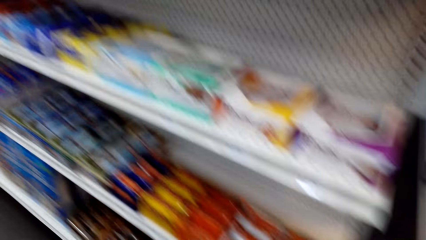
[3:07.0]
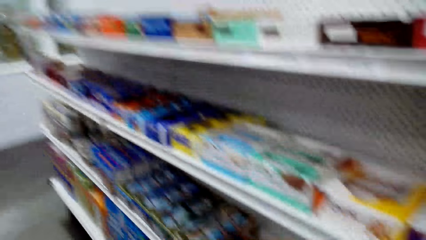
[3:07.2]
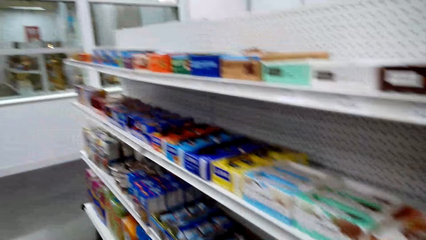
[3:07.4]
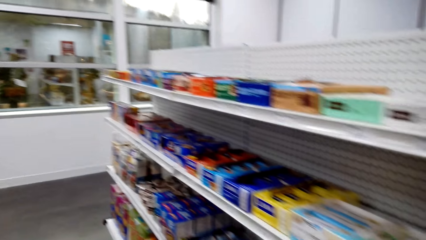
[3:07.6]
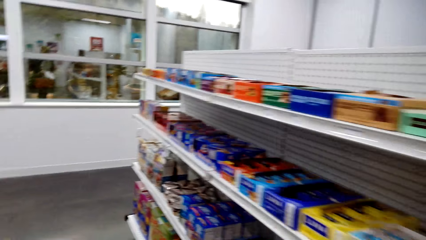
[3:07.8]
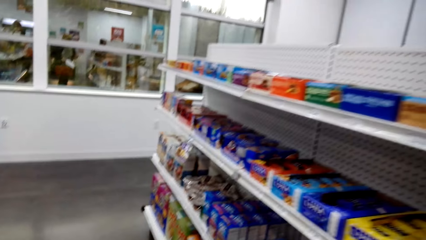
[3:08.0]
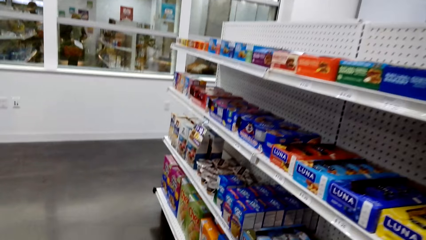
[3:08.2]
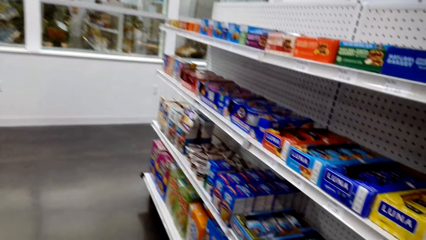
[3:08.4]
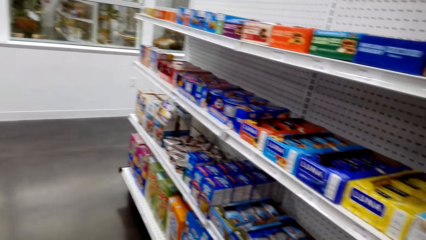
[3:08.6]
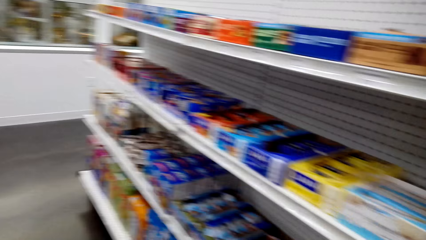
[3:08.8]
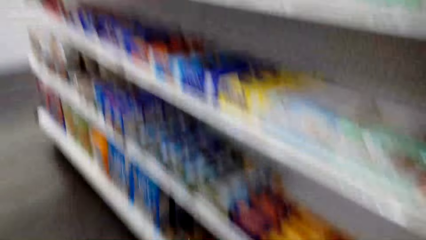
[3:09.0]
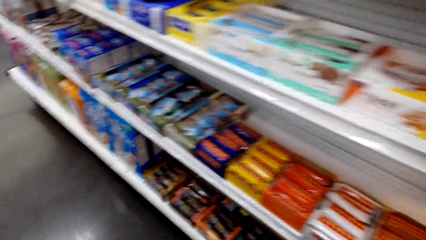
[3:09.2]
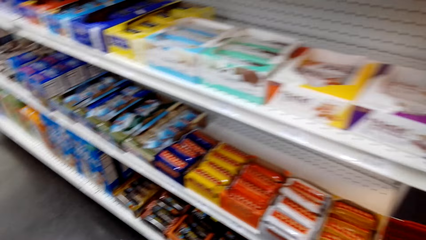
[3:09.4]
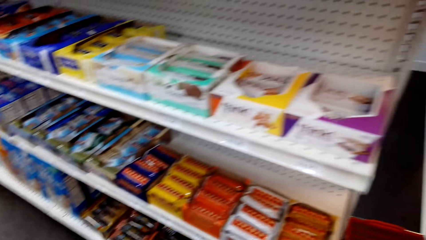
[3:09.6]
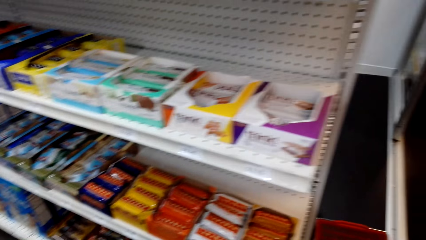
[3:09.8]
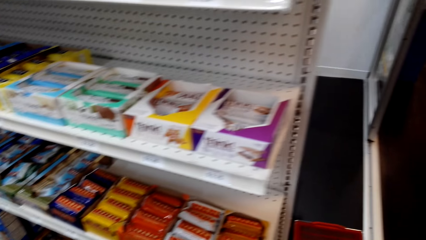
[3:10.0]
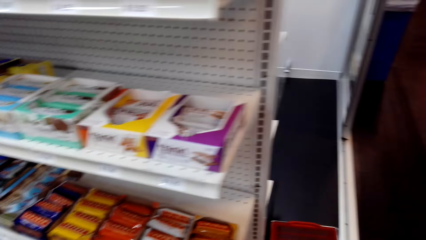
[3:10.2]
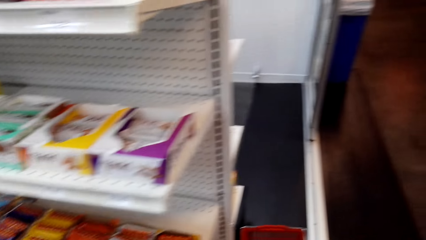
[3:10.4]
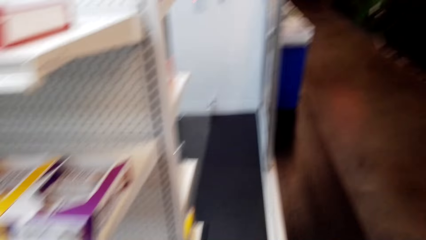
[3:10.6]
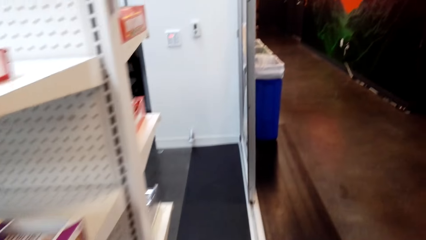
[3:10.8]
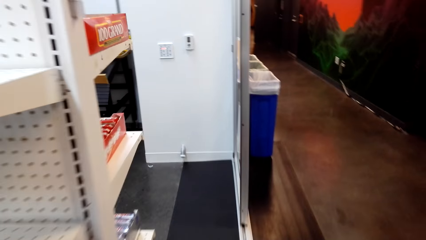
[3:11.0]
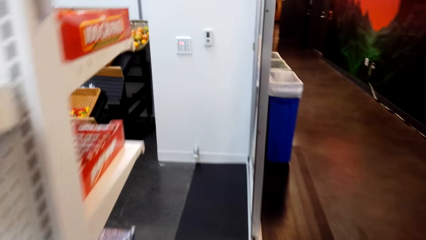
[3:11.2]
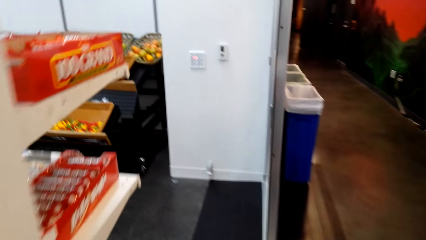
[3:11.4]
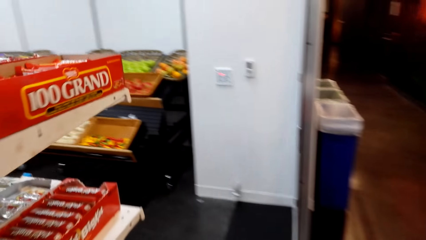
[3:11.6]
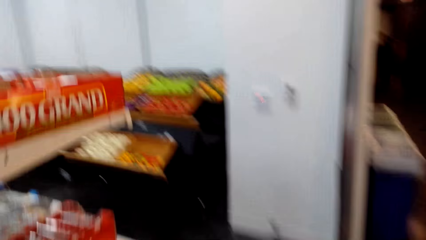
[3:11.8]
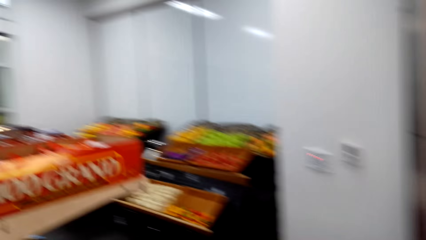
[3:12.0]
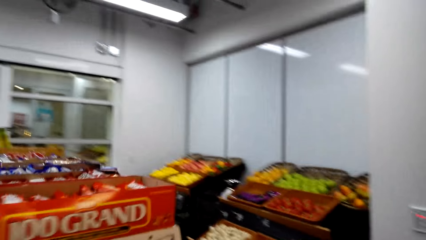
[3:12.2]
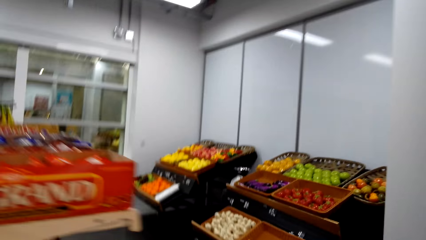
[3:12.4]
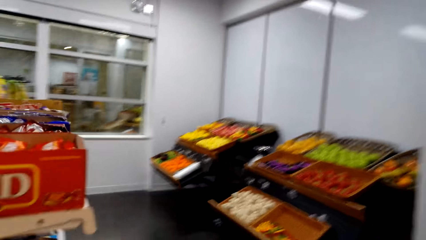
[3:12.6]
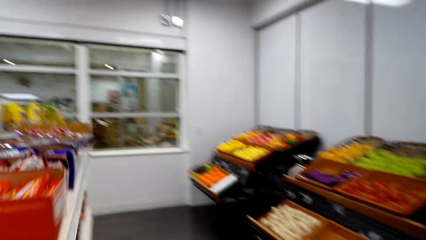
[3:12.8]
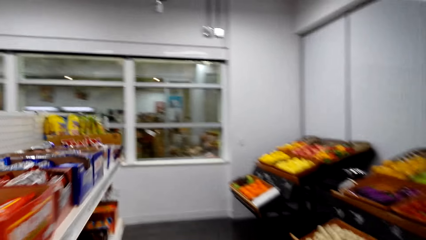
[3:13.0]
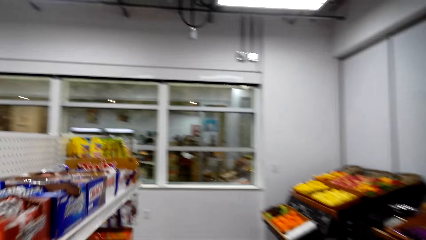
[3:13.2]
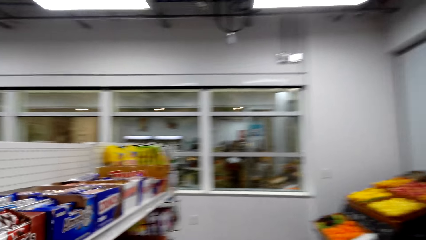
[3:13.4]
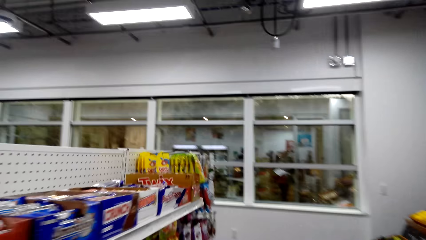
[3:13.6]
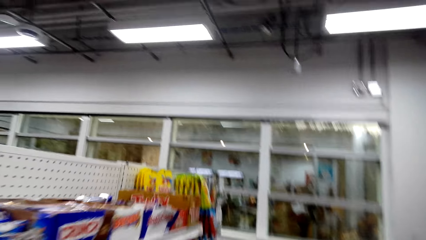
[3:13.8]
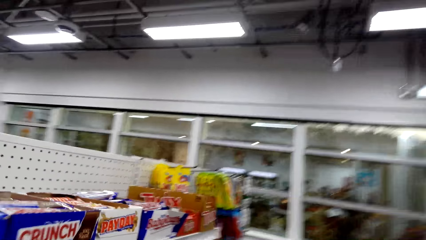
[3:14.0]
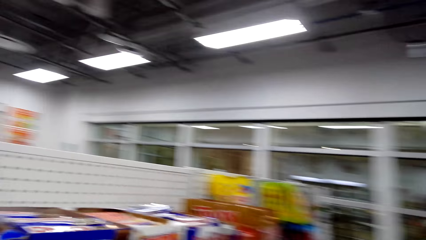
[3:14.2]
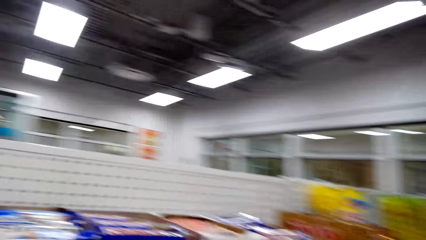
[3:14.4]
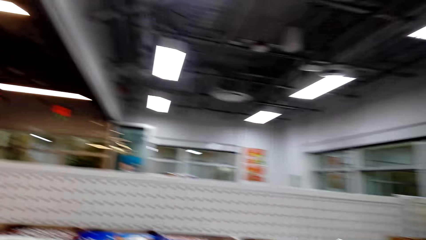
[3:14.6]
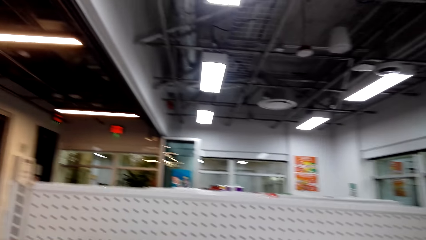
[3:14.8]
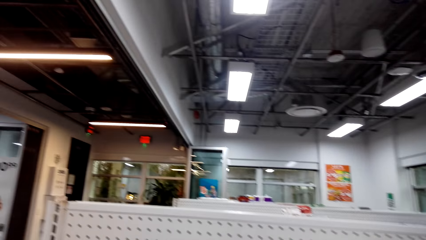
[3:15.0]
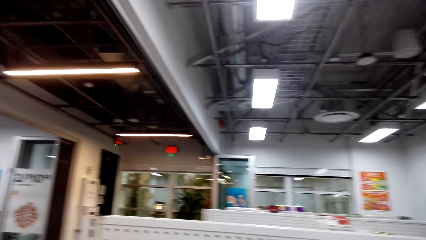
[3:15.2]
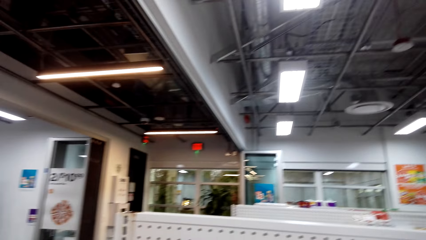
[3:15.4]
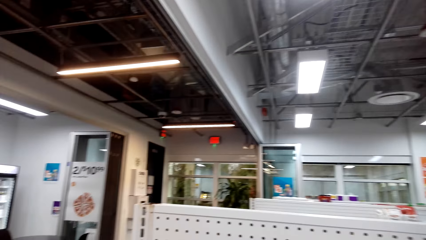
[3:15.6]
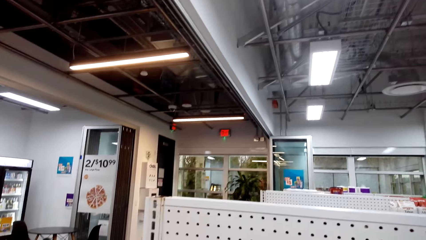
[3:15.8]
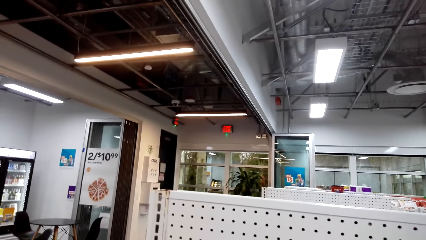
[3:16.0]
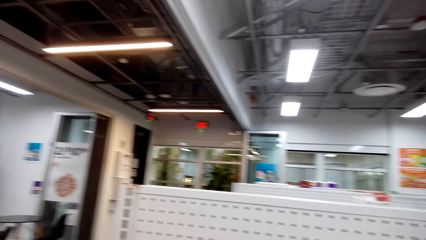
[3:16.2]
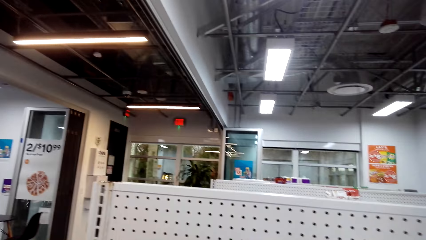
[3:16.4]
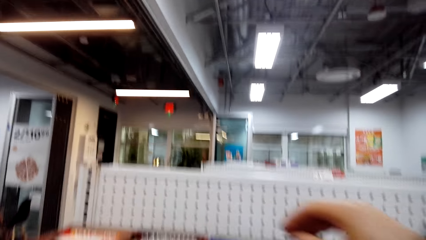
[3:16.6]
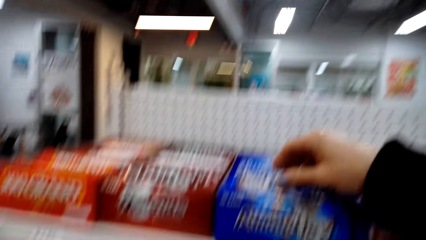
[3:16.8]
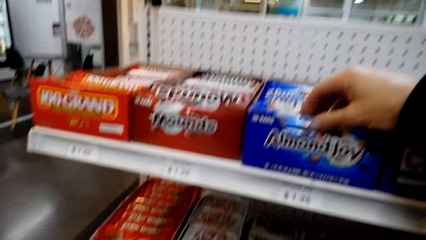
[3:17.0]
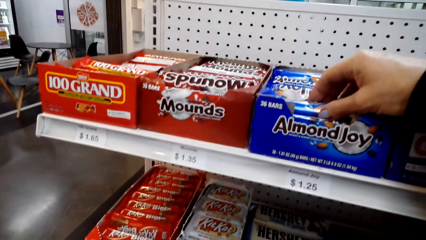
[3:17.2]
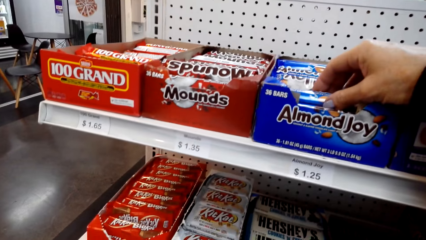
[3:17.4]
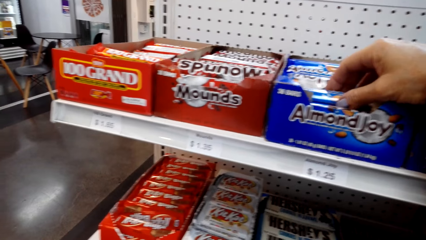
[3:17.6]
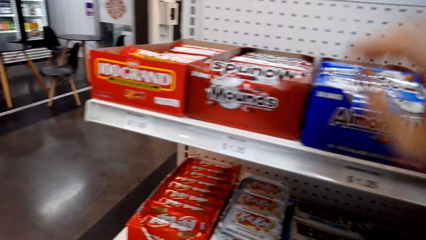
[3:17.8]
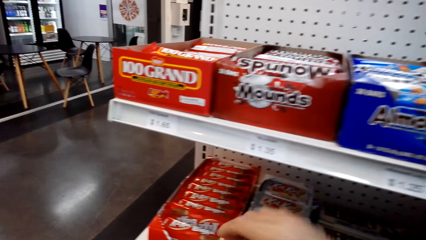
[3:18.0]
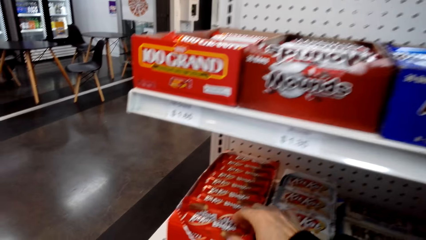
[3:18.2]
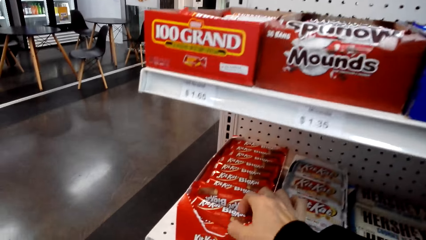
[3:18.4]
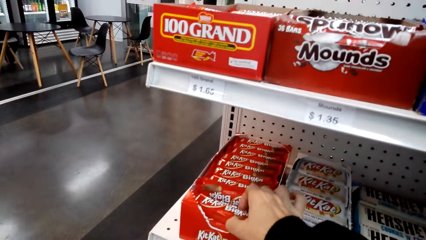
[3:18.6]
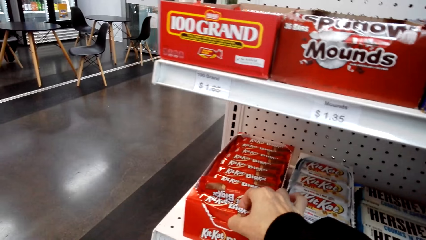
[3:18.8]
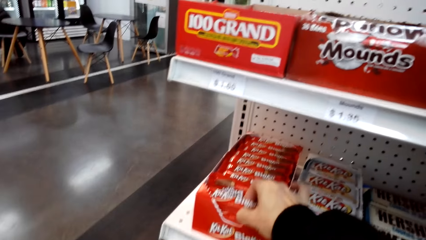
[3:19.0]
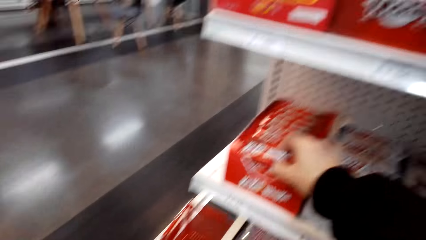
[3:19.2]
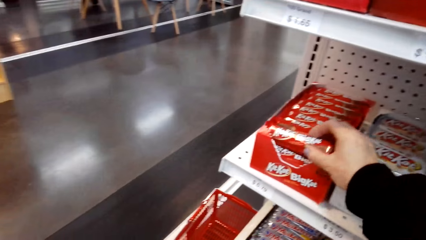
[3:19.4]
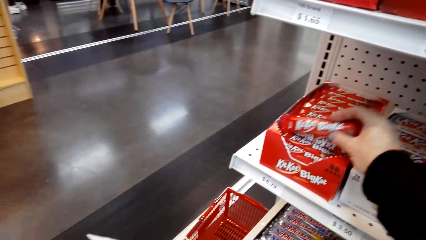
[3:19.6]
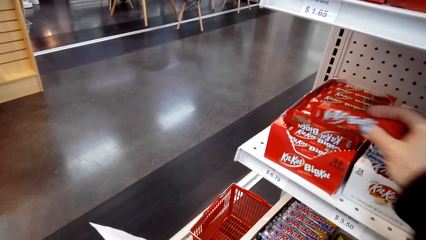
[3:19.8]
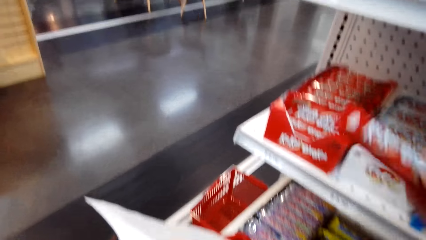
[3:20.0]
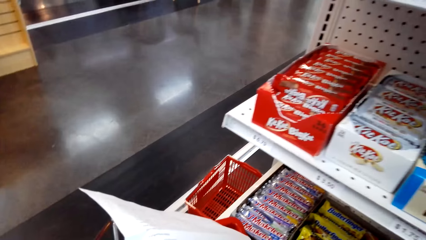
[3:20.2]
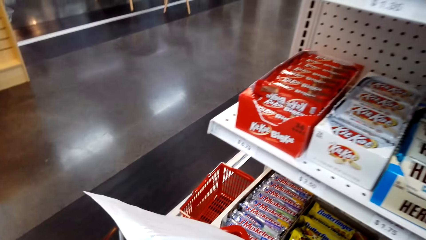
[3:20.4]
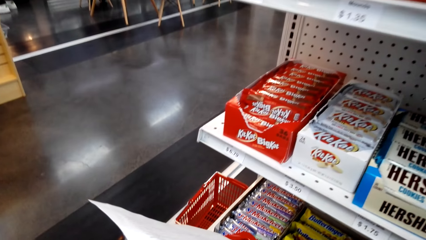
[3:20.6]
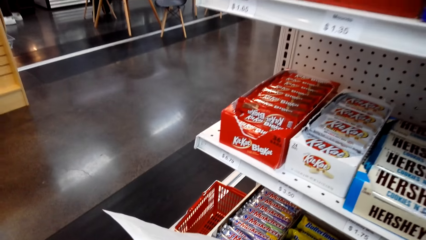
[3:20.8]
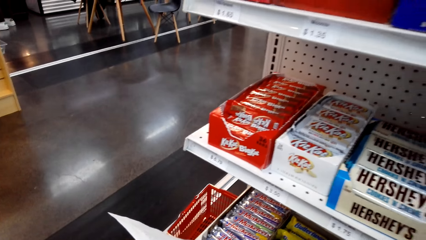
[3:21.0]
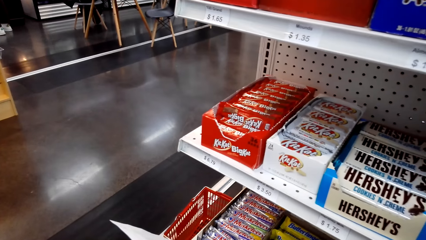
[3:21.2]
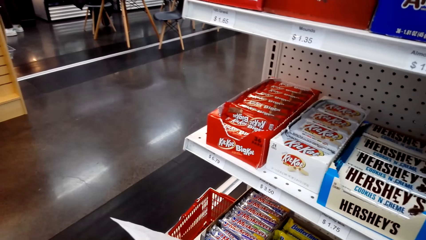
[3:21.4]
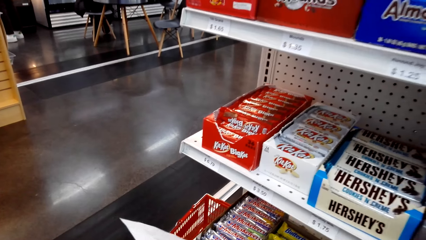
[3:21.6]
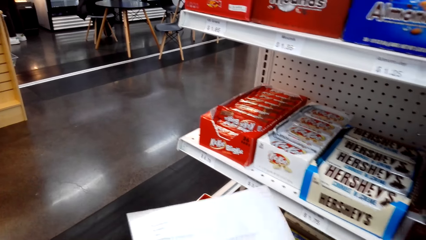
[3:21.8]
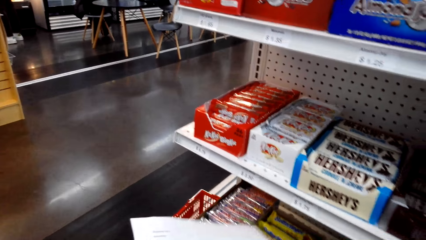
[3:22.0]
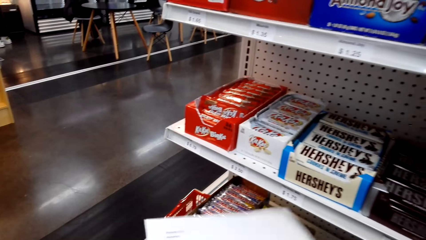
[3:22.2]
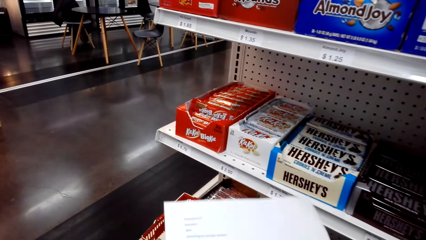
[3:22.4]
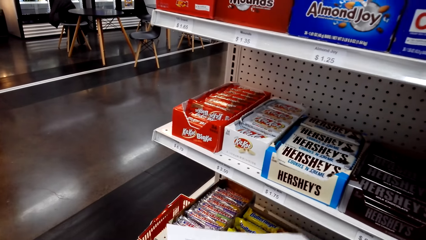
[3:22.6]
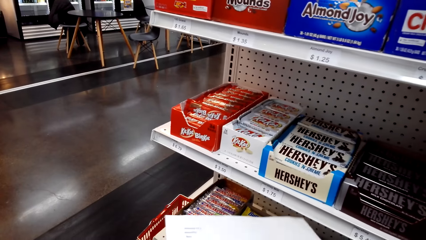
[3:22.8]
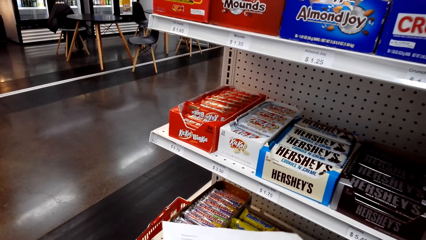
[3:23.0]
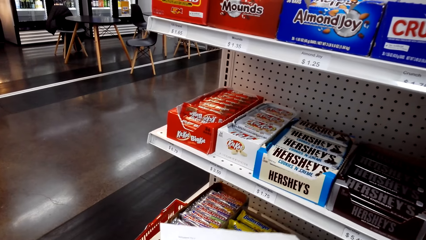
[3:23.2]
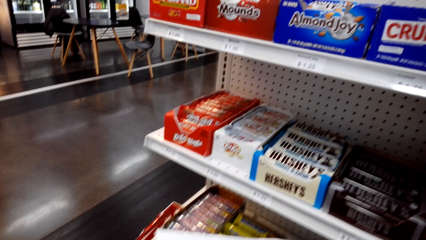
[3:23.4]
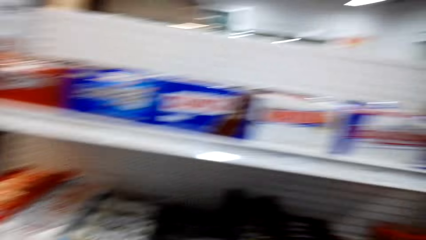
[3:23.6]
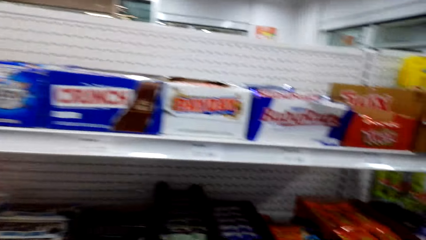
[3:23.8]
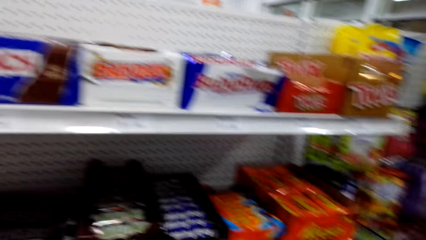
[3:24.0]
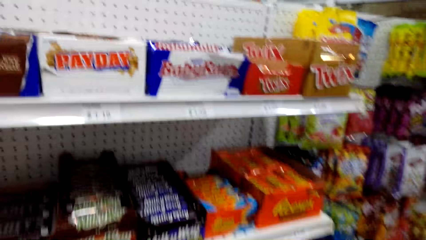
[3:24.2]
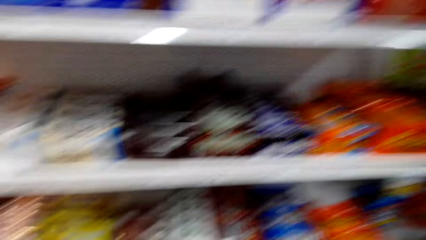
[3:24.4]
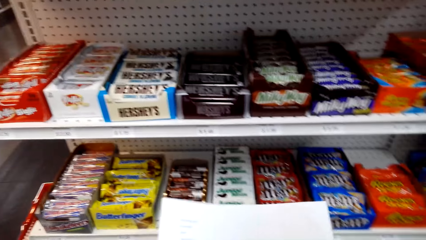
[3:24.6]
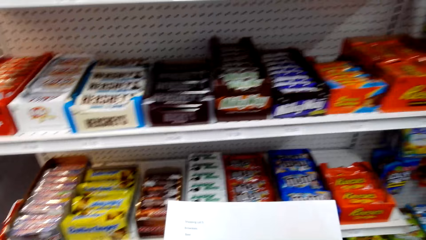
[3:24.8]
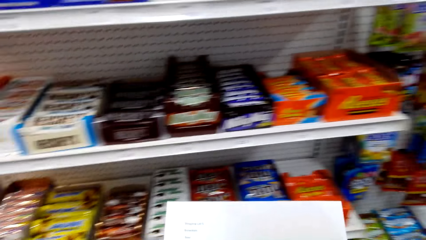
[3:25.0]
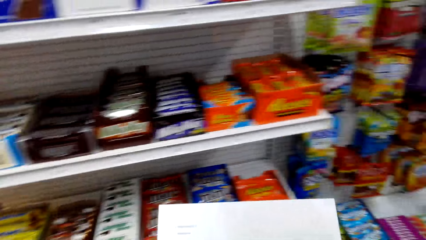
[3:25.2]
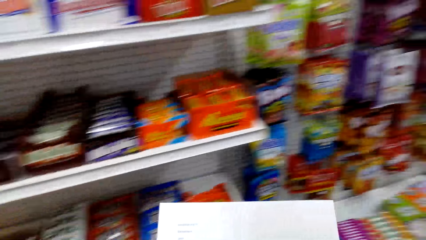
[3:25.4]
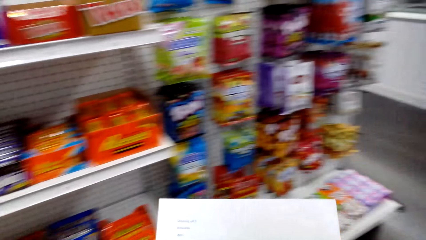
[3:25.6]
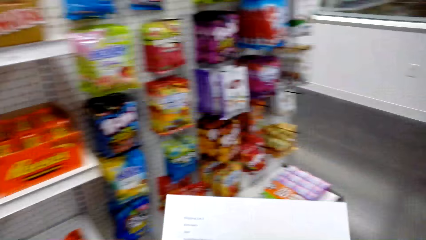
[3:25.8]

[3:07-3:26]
The camera wearer walks around a supermarket. They look around the supermarket. They hold the almond joy. They pick up the sachet of the biscuit from the shelf. They look around the supermarket. They put the sachet in the trolley. They read the shopping list. They look around the supermarket.
